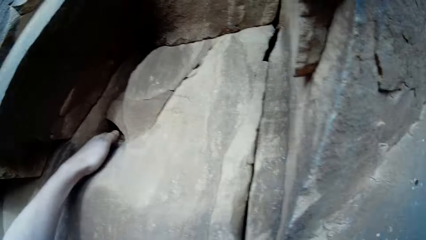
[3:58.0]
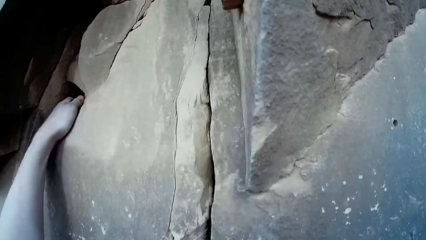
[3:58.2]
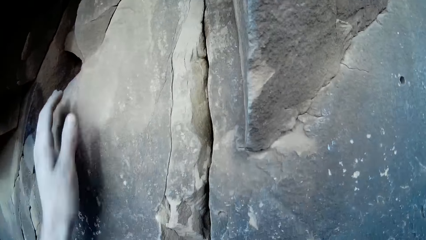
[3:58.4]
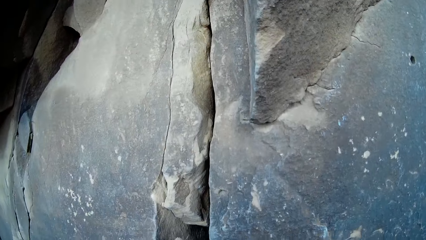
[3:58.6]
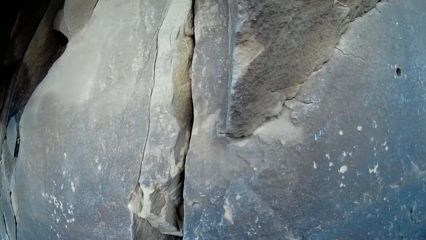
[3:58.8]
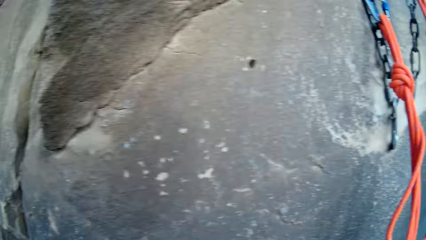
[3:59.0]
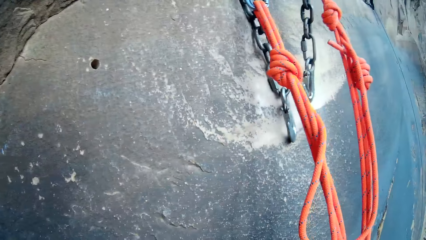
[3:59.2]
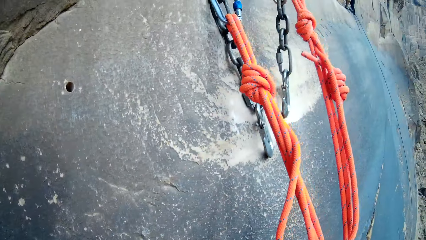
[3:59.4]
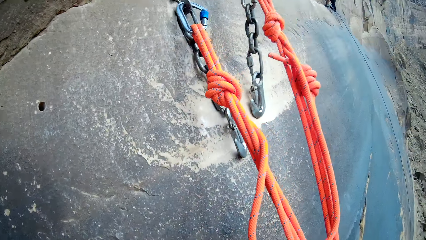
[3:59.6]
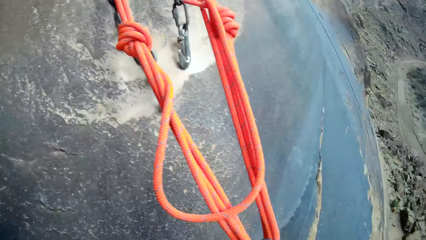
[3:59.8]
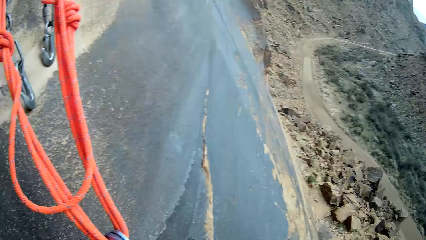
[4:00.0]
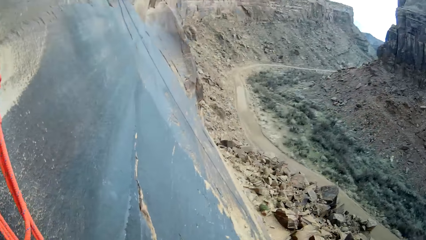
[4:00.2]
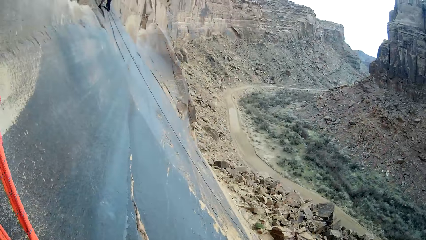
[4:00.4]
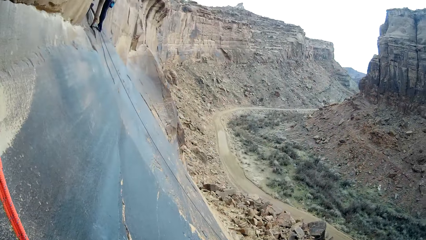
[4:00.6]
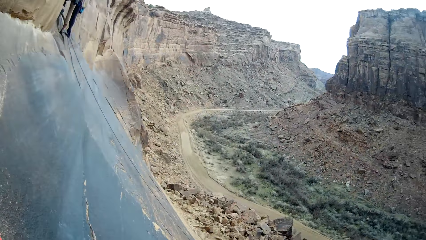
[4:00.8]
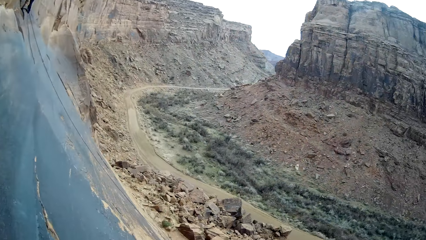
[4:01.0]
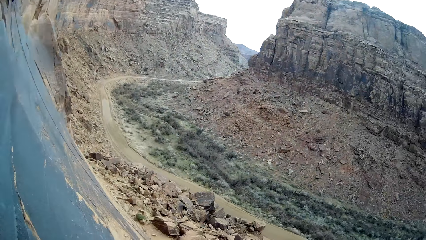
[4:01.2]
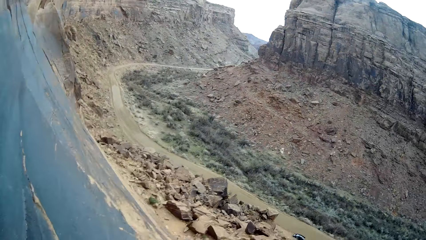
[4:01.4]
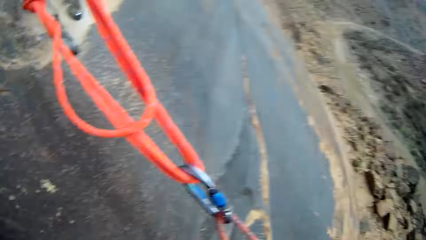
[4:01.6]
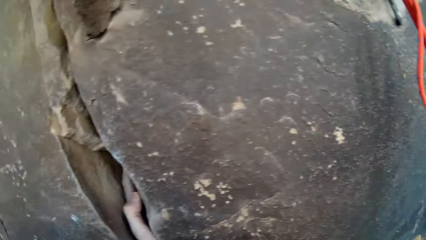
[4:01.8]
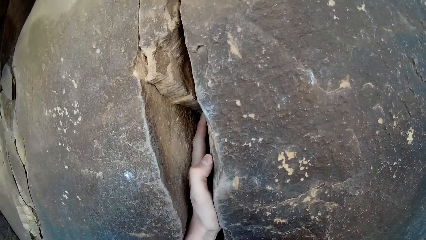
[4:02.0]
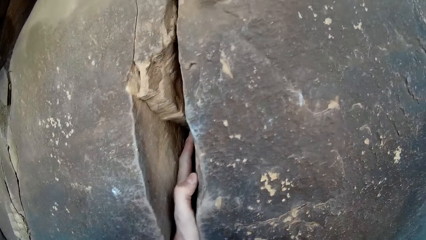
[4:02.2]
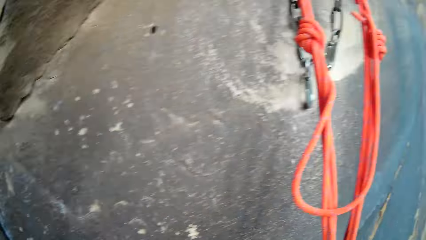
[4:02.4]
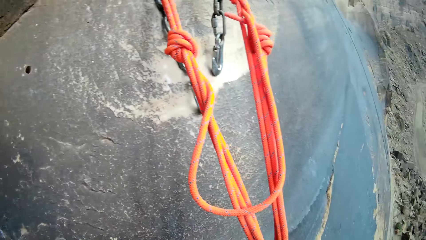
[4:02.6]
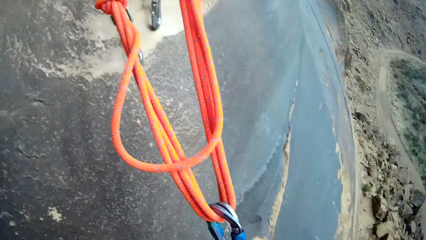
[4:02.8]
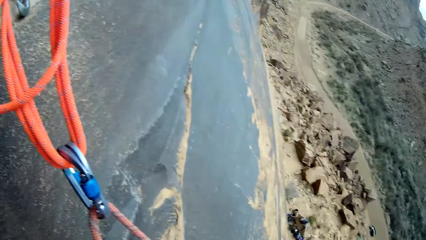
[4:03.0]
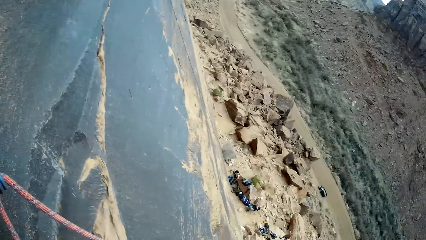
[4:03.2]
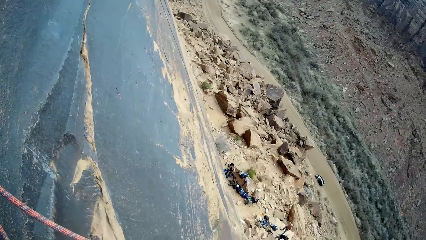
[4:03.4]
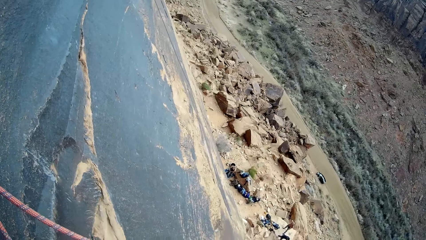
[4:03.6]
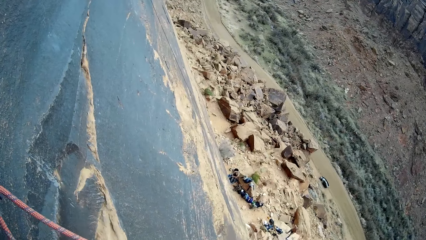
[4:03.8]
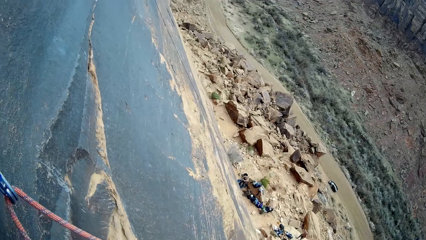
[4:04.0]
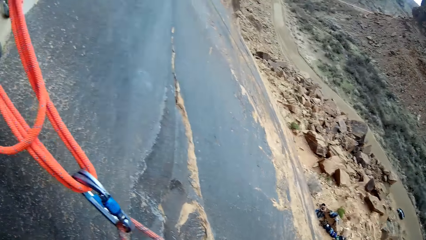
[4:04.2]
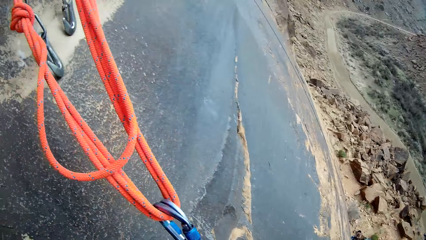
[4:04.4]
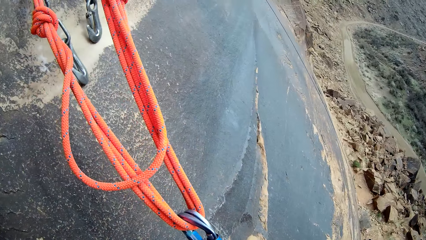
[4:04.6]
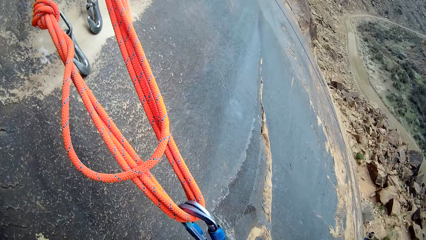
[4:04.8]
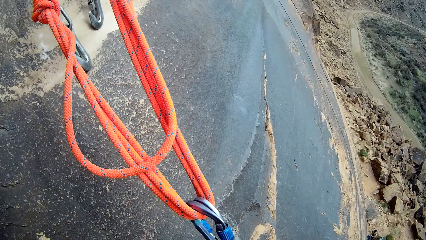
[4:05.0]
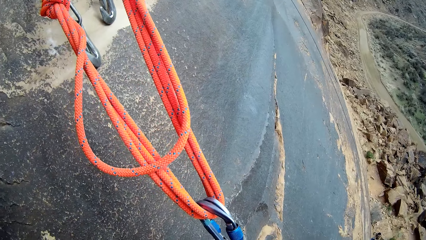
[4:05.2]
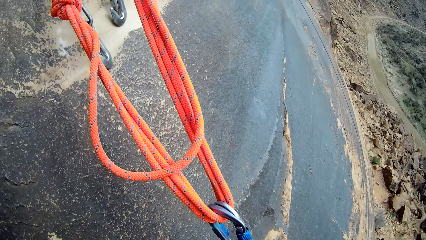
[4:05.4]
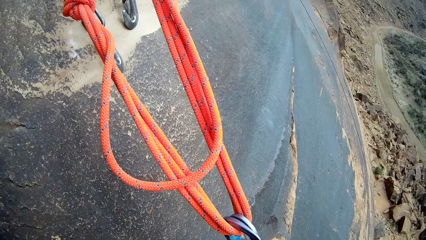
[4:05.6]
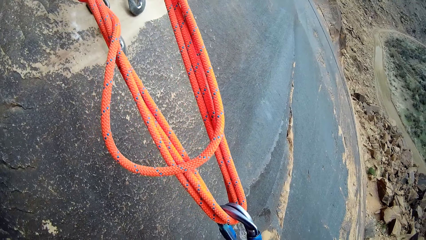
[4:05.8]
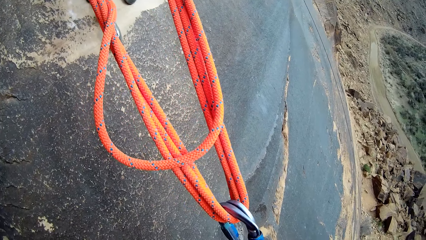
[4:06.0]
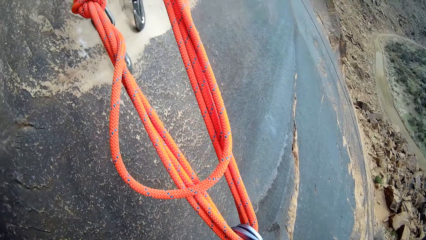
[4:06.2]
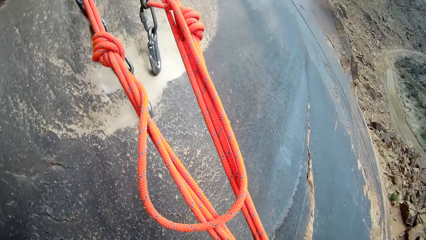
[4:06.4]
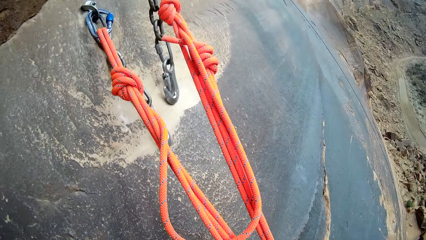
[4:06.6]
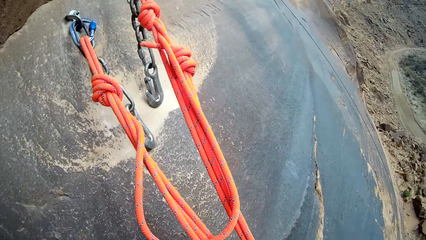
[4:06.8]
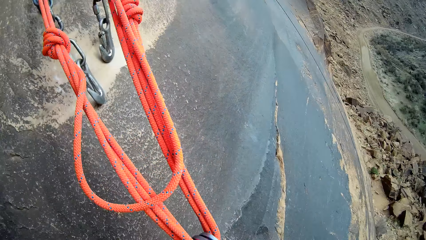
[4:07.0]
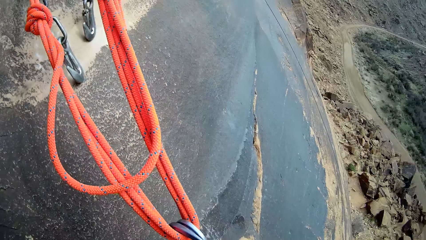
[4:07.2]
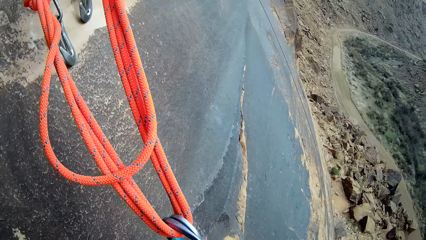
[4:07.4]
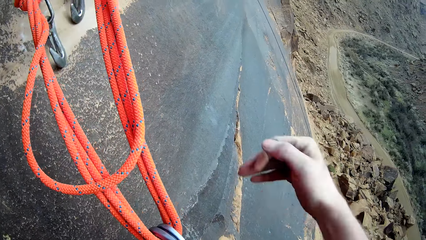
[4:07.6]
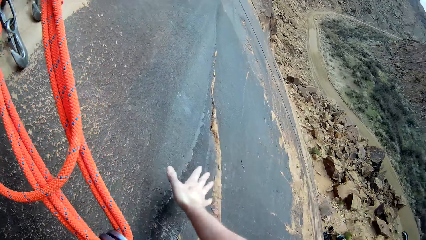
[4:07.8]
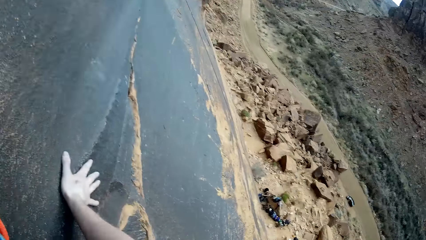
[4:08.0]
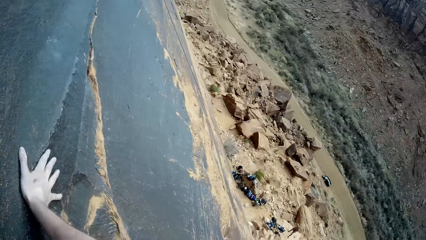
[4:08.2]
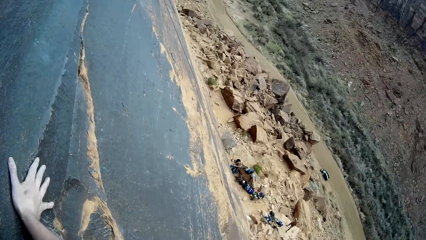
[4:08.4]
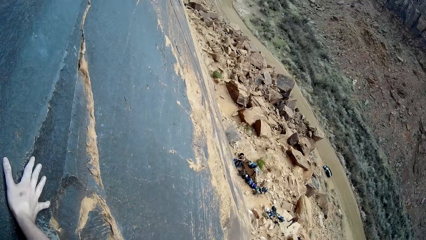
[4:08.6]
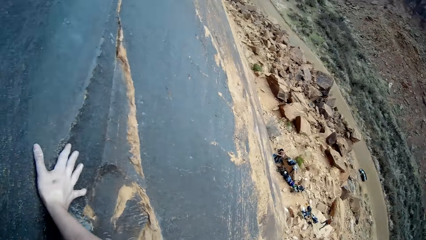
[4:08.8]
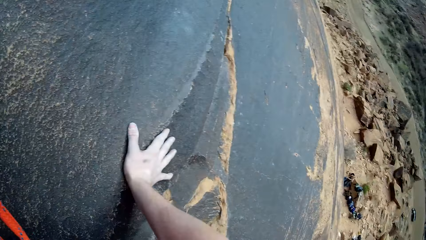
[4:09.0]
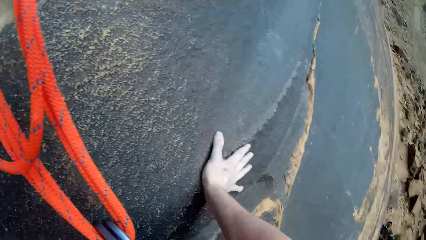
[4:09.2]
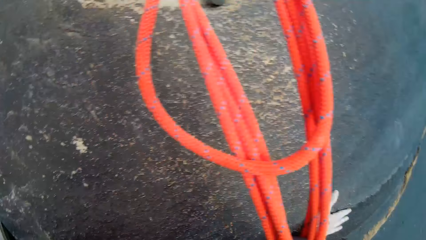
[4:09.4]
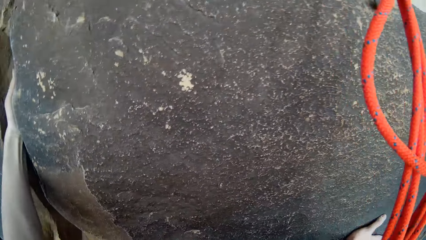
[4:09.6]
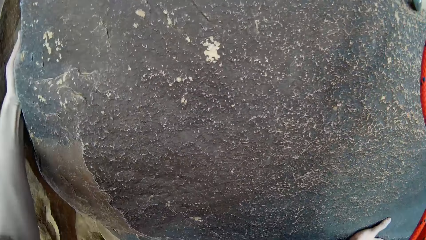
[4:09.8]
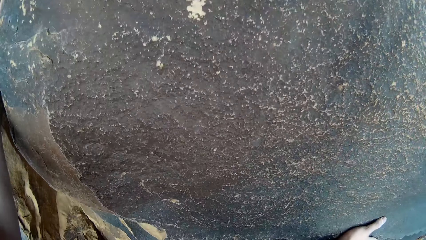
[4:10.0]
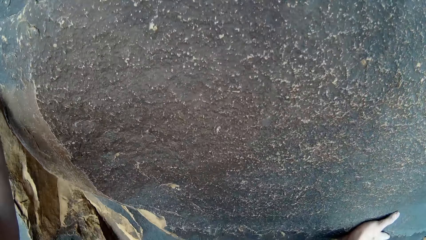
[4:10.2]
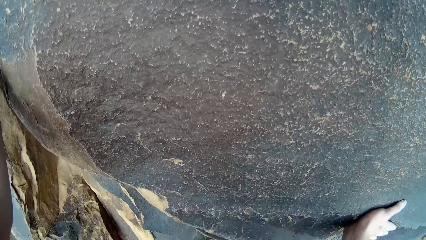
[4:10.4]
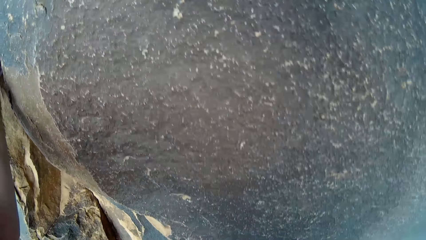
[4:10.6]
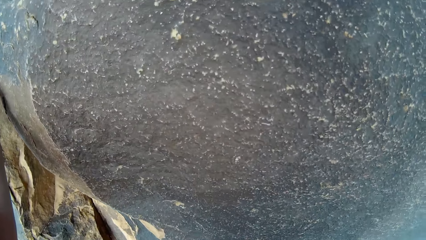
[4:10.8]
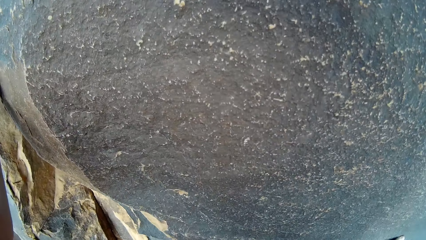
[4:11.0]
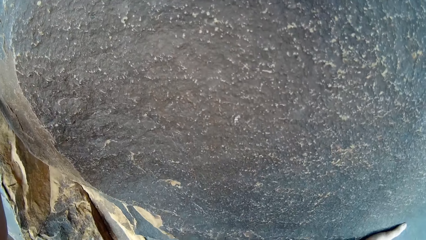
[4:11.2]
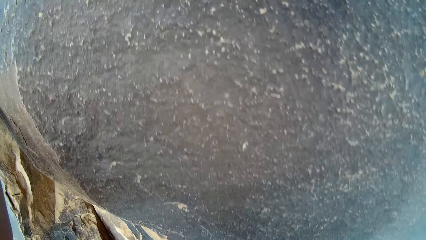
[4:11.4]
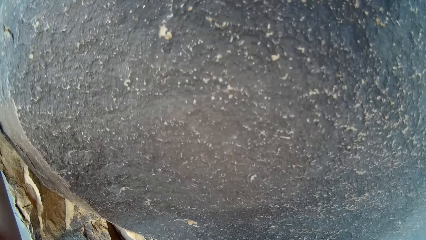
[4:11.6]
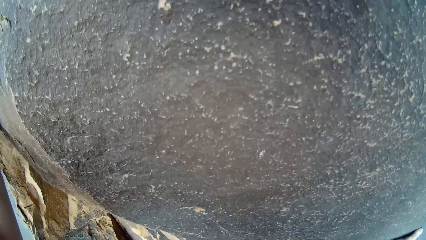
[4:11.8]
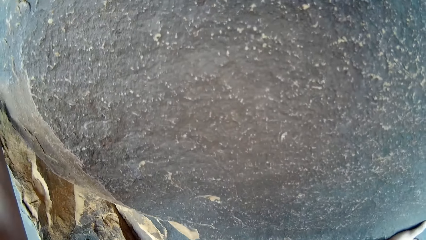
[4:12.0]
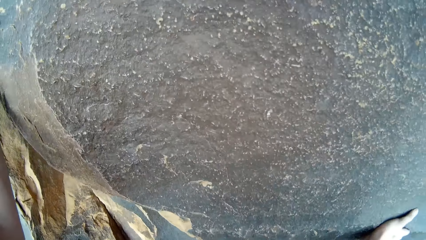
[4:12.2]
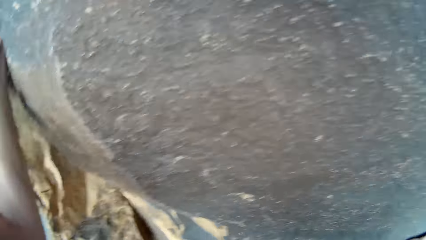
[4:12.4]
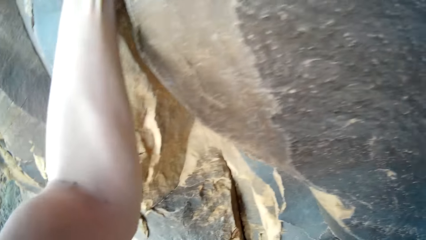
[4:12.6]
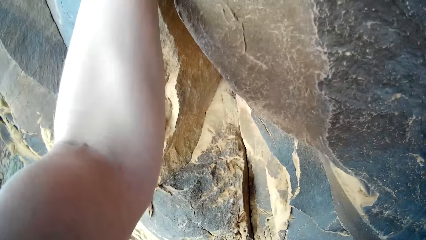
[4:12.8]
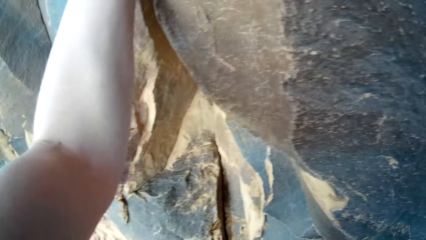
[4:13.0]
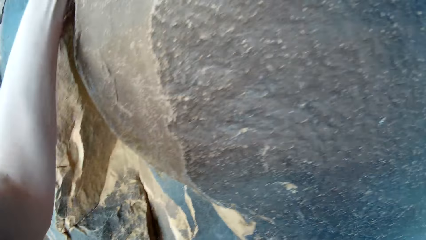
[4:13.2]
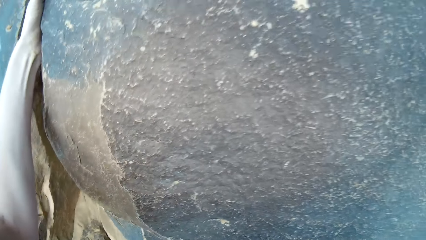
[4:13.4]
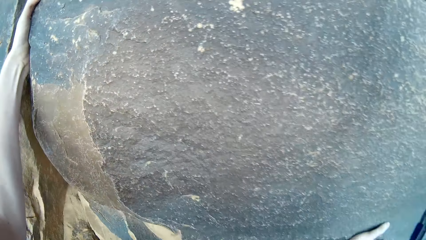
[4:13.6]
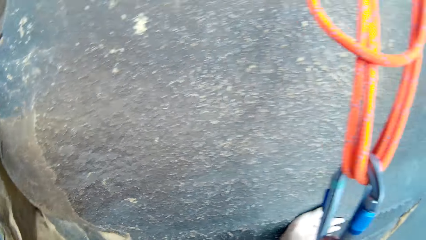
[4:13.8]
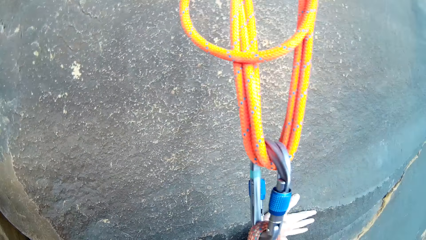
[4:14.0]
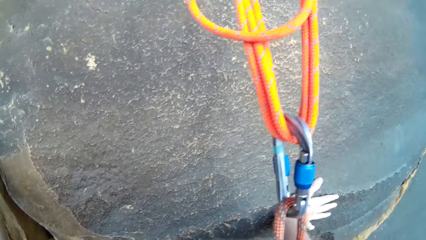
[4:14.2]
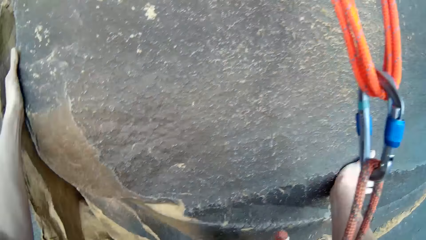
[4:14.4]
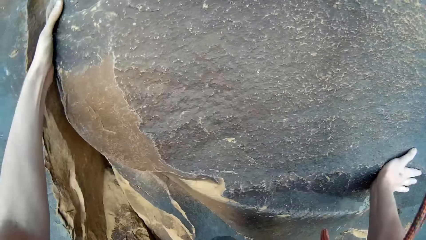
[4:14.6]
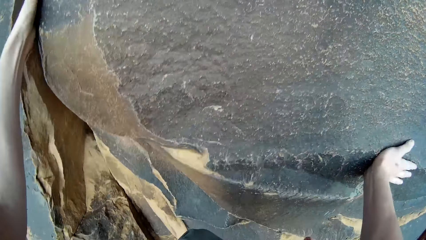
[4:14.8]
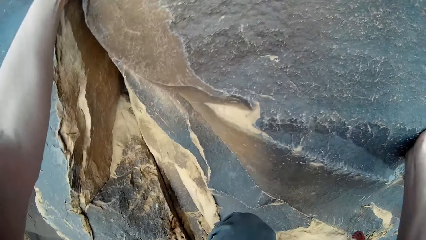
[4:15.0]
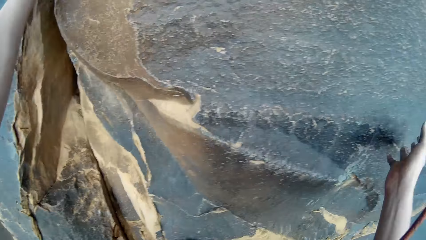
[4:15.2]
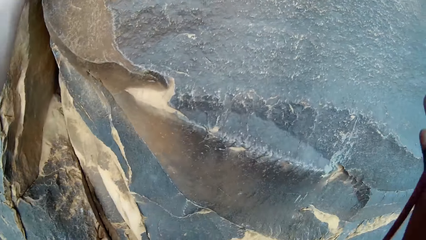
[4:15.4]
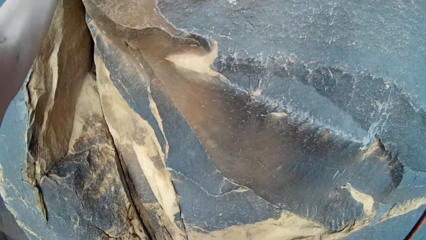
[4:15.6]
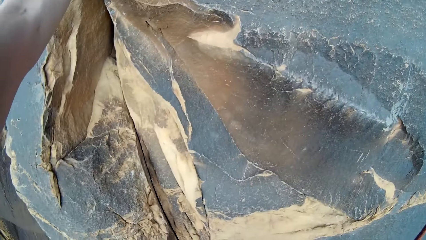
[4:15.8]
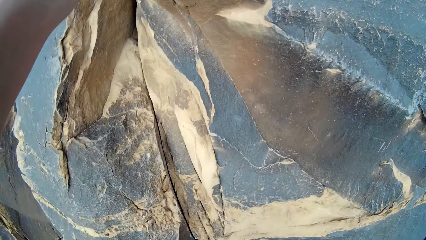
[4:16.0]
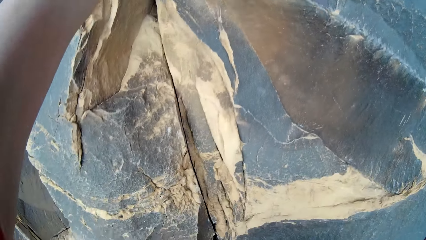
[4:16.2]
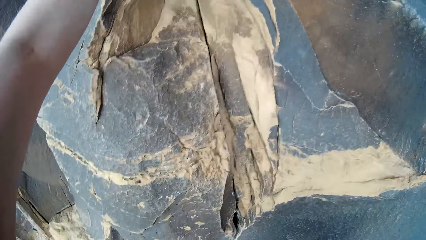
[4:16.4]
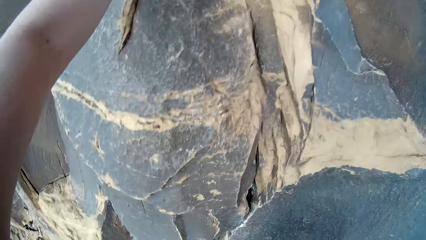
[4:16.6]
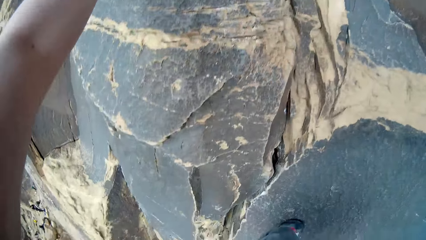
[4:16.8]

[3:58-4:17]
The camera wearer looks around. They climb the rock. They climb down the mountain.
